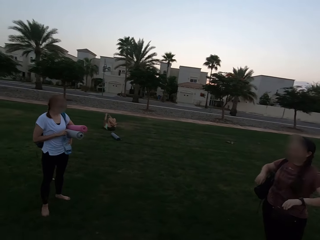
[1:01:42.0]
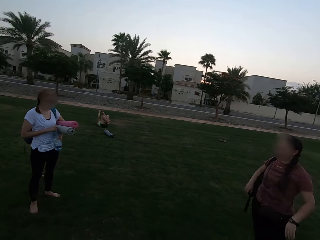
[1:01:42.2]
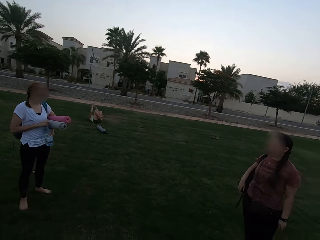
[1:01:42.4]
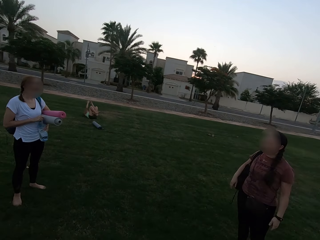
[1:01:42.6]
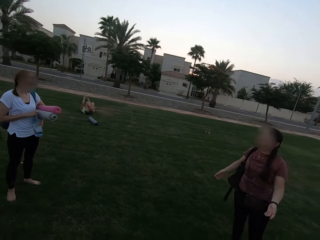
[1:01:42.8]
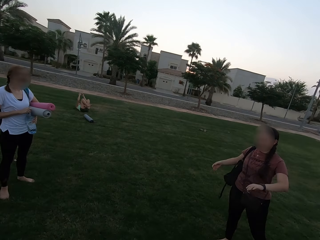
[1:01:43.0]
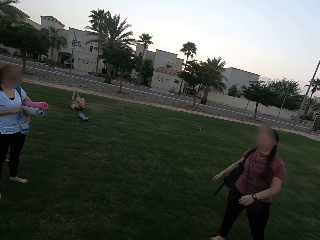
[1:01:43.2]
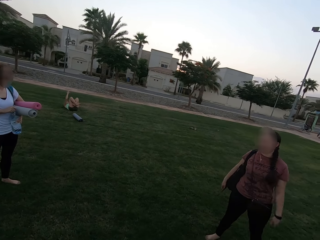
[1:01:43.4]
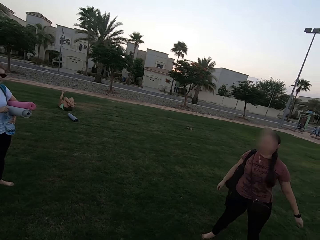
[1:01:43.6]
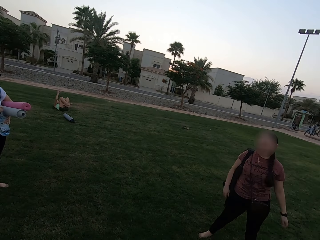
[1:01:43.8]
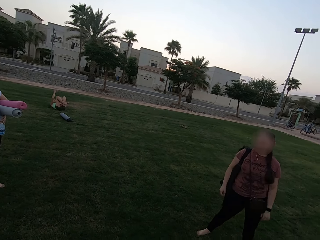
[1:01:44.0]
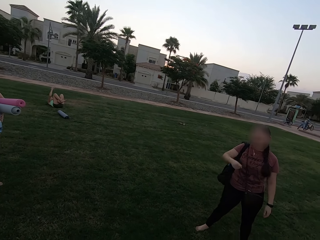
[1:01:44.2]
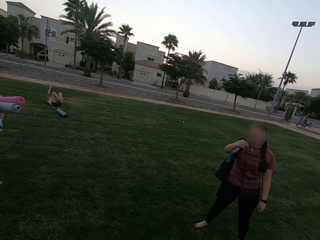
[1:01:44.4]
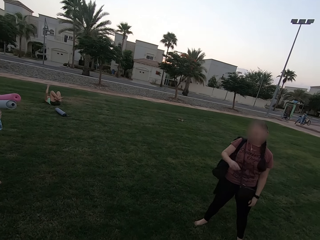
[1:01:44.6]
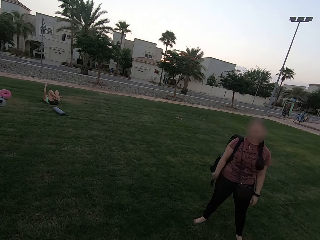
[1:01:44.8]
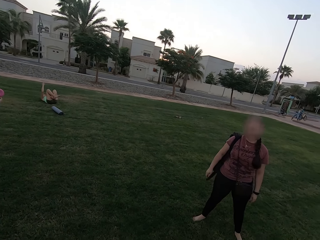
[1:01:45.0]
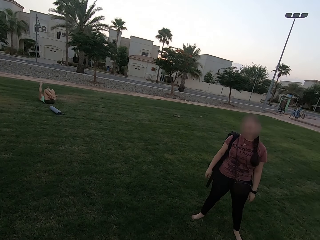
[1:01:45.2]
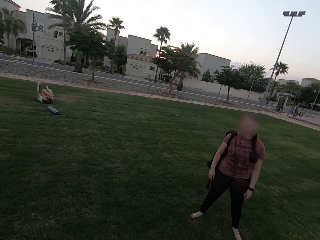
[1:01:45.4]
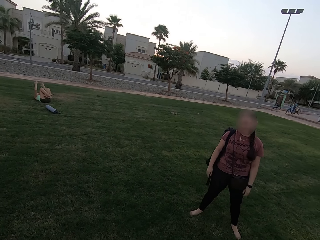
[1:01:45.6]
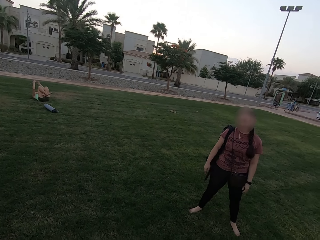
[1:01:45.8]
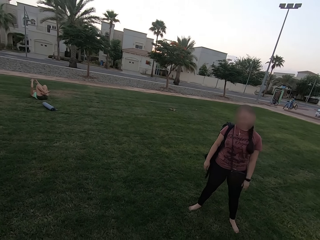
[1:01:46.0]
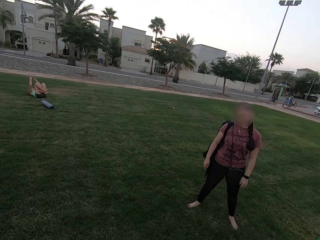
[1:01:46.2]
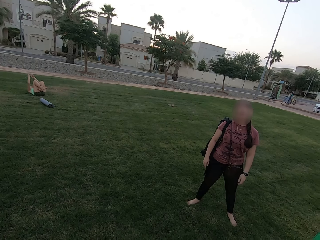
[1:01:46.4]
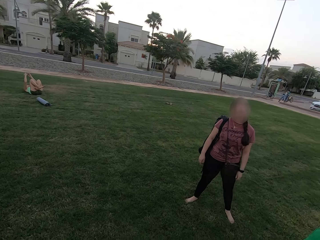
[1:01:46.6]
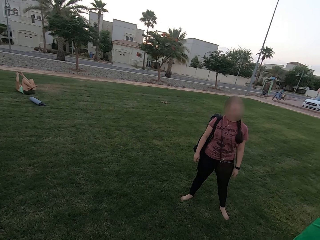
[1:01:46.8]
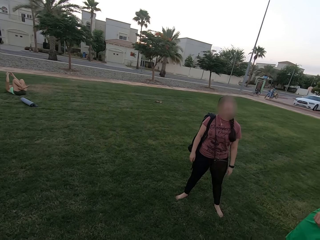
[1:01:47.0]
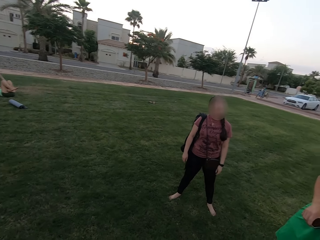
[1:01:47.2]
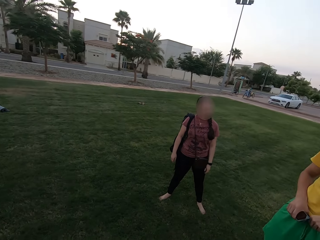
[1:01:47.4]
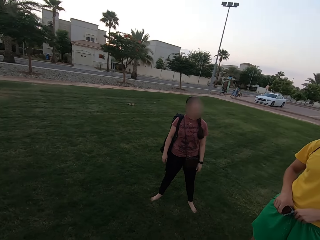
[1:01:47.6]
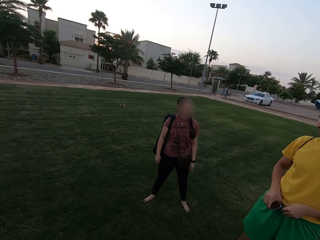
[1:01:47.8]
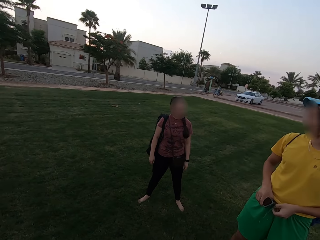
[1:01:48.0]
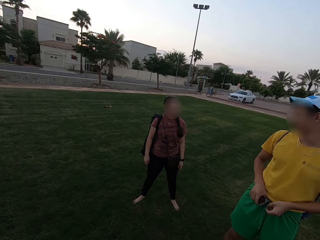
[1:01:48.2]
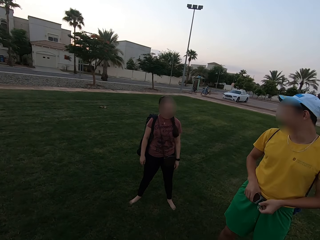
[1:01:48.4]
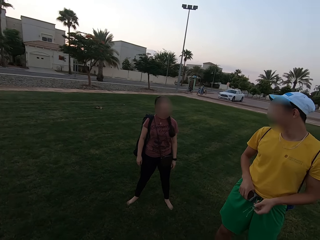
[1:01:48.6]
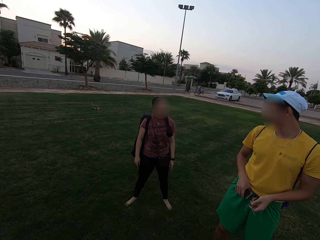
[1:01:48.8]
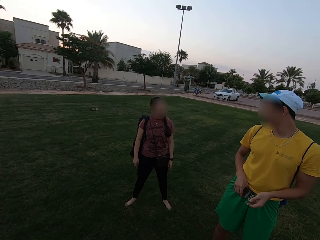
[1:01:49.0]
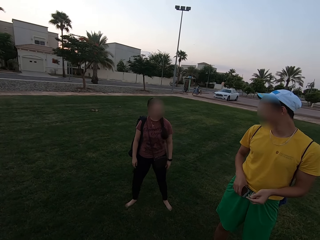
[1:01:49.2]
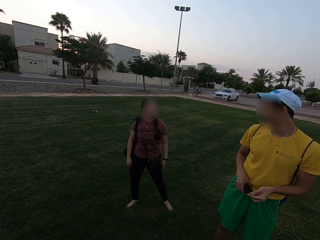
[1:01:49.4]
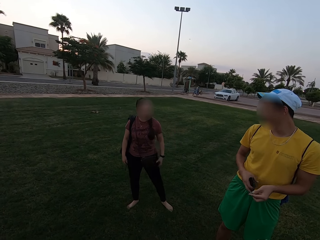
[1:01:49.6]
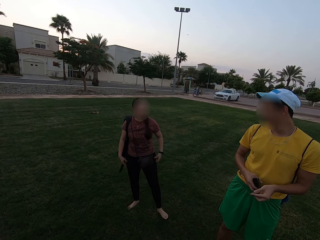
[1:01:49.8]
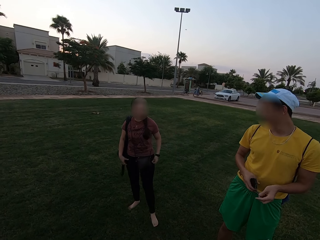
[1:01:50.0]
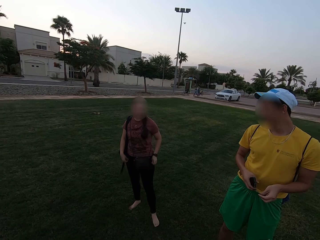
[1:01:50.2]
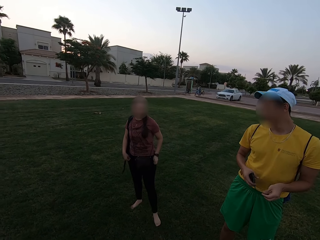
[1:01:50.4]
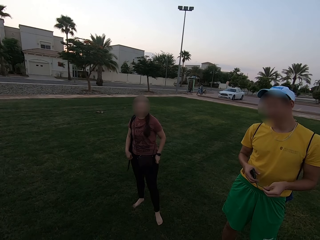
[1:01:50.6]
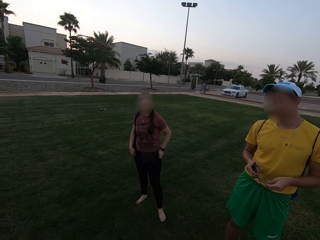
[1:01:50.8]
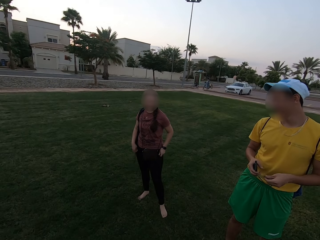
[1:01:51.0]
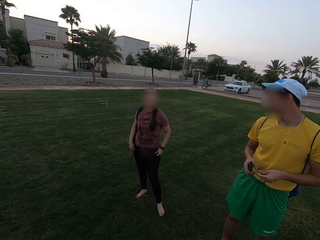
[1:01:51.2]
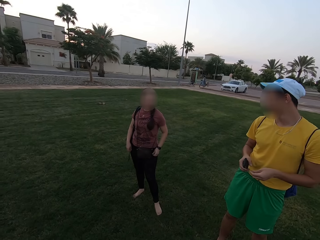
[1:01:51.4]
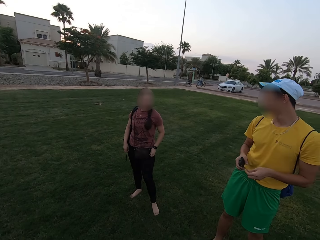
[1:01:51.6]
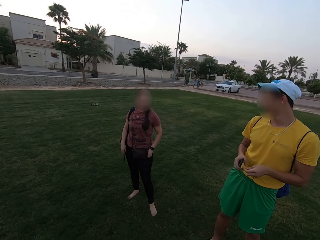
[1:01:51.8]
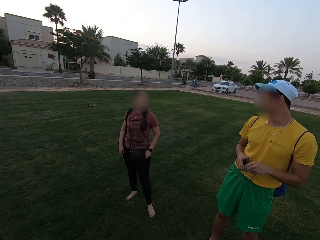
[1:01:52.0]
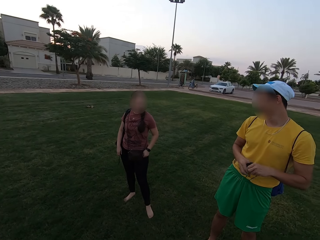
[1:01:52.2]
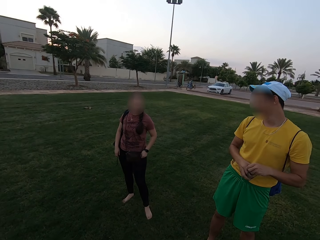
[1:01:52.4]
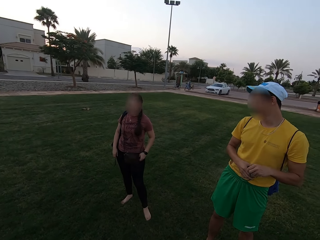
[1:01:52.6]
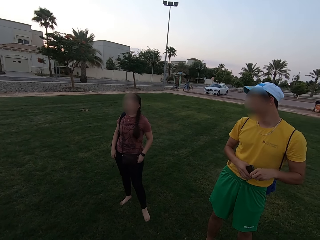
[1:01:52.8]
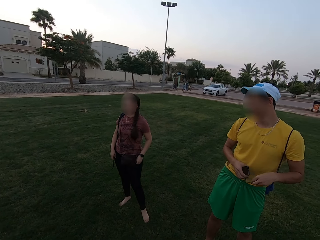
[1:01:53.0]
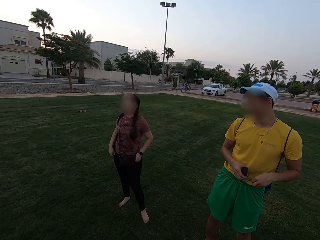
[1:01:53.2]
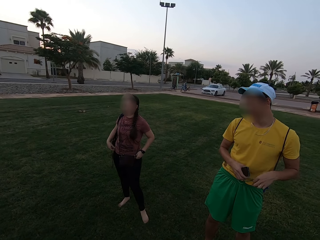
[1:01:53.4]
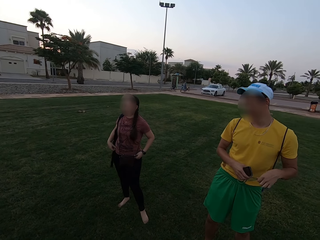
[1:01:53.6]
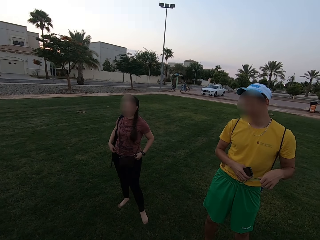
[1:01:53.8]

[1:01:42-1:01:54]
Someone talks to the camera wearer. The camera wearer stares around the field.

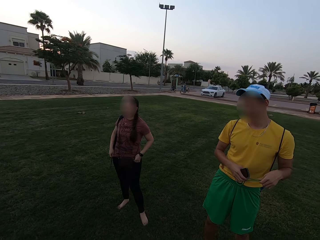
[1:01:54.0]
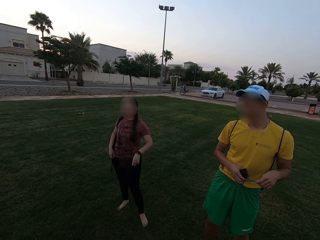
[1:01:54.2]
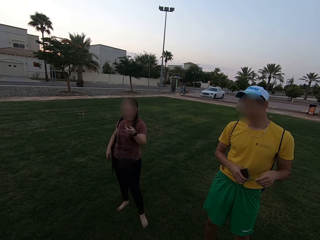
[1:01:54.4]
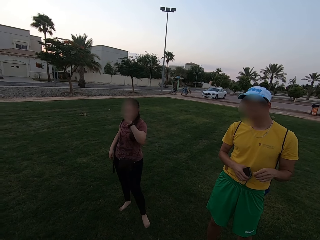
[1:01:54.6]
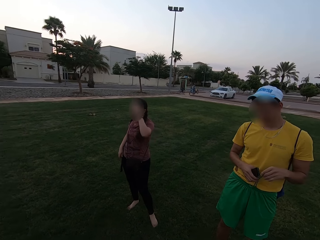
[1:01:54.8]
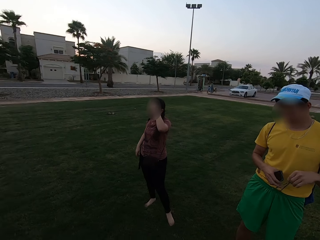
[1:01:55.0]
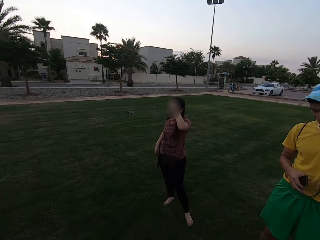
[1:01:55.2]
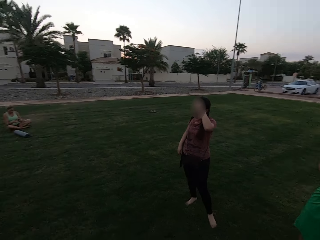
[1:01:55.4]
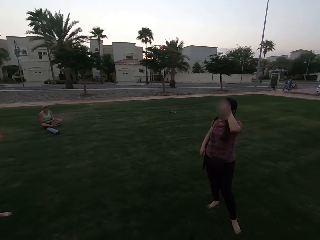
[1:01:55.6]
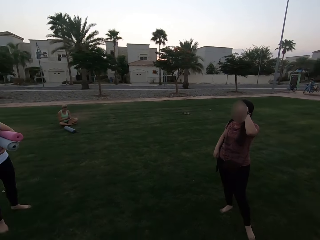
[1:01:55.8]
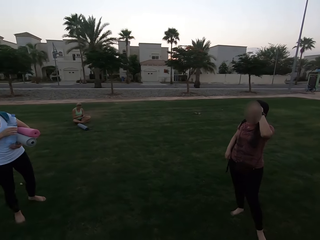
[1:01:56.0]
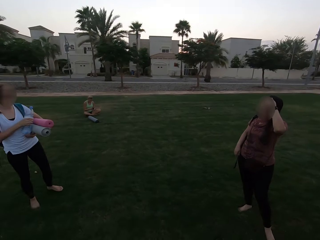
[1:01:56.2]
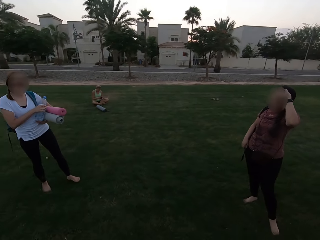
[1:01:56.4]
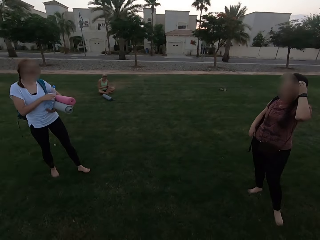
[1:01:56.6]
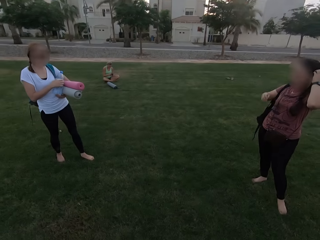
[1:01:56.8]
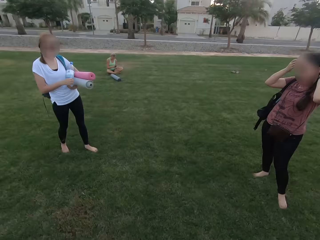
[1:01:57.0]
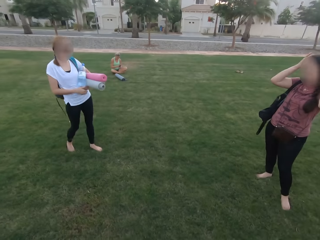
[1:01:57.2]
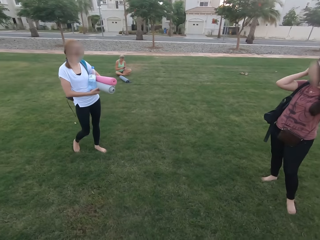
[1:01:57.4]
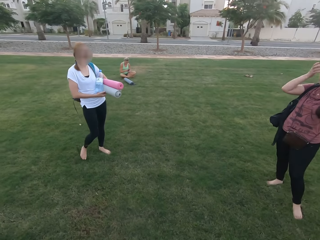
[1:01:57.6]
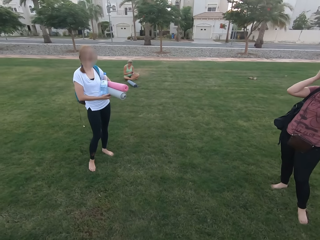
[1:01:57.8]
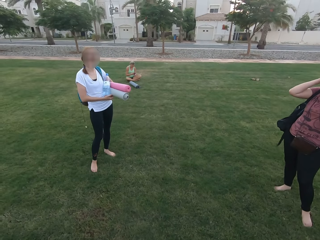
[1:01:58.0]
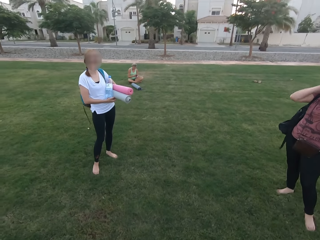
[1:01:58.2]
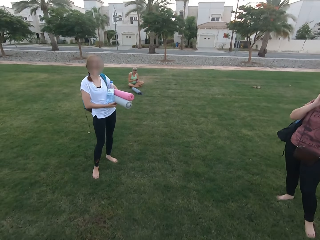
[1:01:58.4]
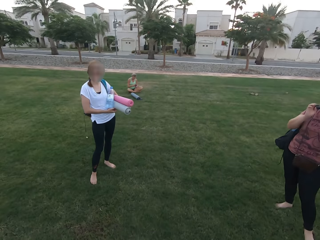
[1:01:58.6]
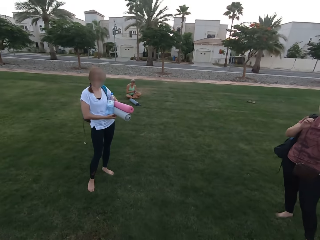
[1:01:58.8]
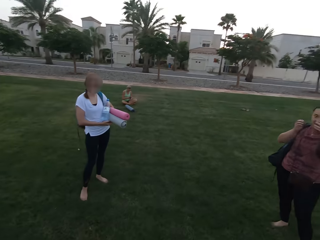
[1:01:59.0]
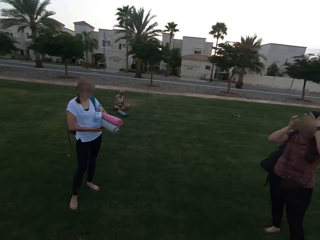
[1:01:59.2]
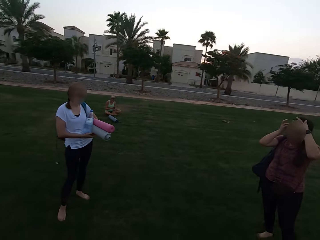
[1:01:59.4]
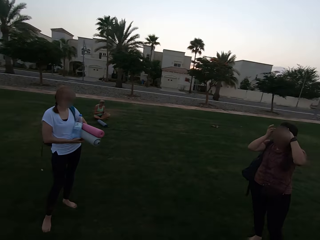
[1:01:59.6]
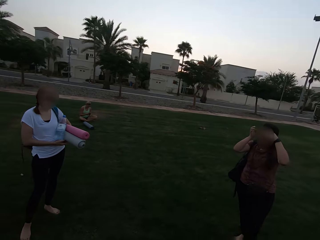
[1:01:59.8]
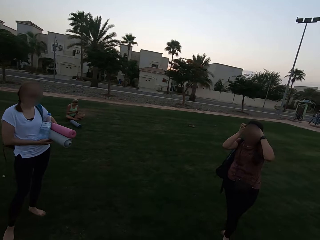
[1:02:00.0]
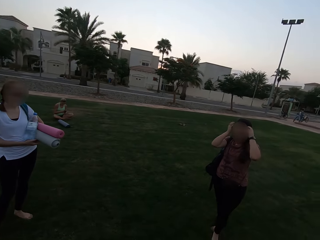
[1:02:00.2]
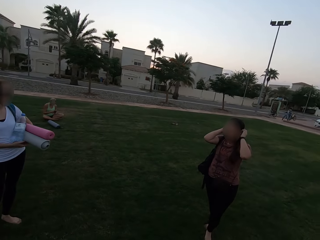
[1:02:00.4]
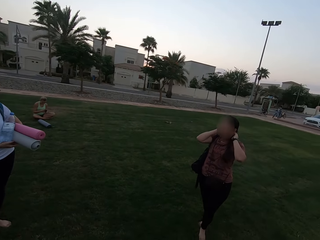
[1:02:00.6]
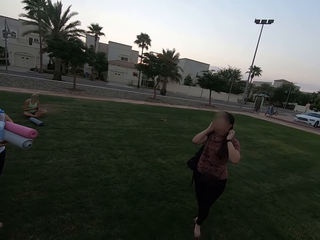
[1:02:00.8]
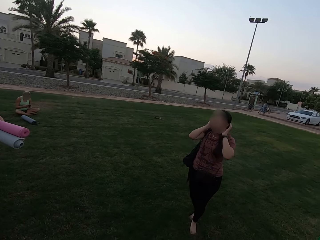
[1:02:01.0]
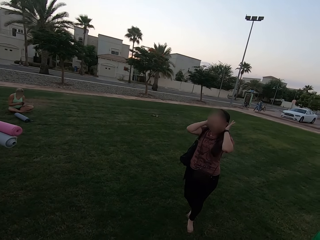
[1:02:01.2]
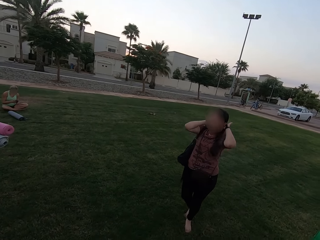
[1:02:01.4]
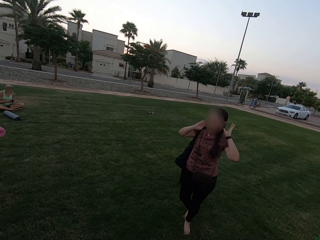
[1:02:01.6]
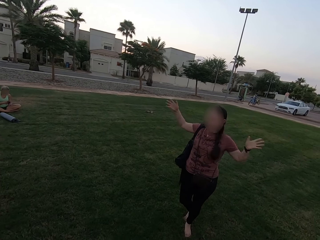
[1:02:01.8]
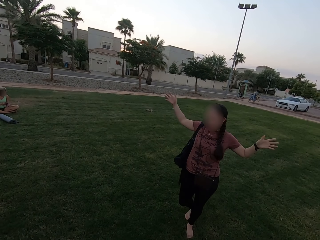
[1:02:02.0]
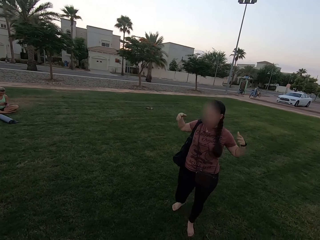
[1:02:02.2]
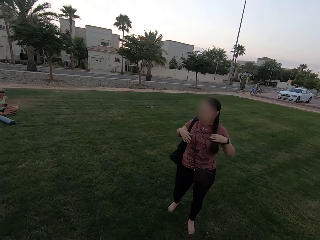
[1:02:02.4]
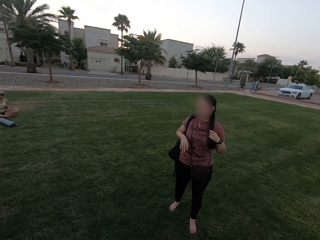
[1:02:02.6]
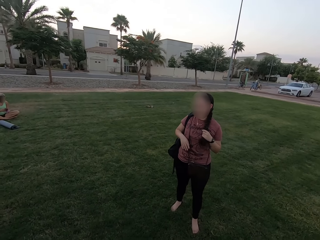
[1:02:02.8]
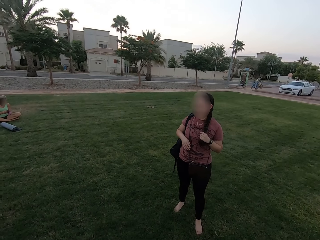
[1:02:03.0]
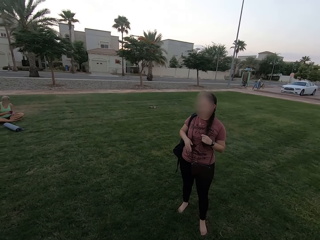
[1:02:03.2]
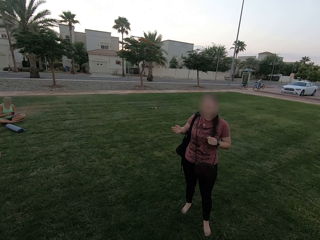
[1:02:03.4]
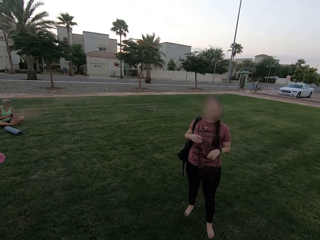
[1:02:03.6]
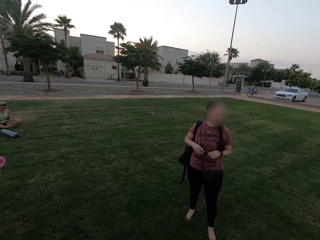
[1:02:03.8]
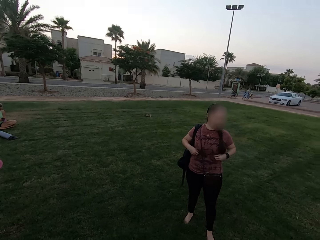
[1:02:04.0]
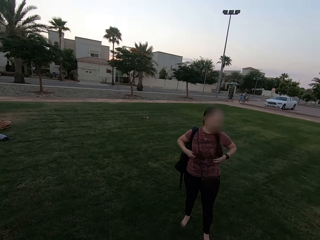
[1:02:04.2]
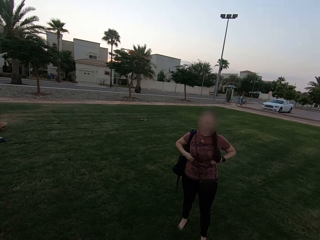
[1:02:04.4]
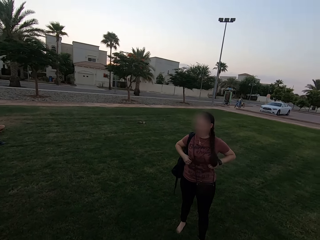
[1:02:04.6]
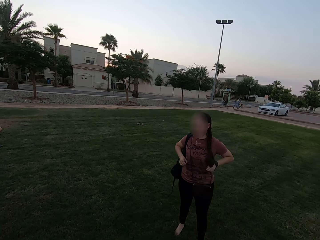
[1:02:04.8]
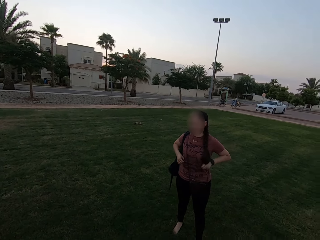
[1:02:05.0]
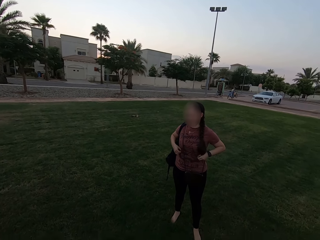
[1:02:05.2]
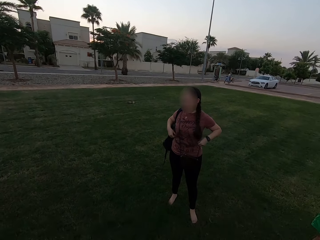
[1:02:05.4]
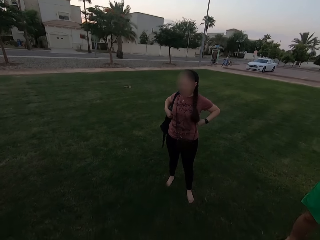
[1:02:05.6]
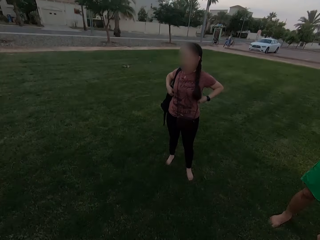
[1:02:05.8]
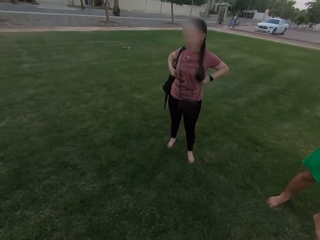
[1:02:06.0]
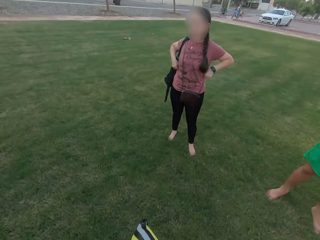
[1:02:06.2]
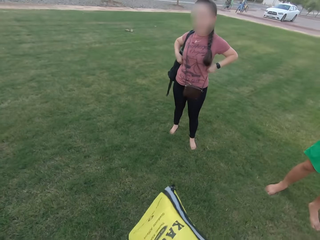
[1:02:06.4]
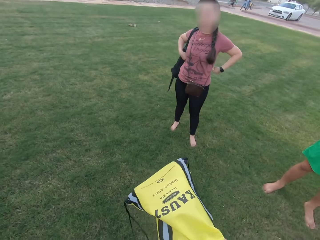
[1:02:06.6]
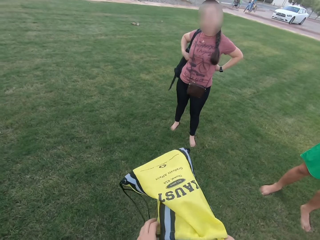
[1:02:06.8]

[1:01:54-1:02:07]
A woman touches her hair. The woman makes gestures.
